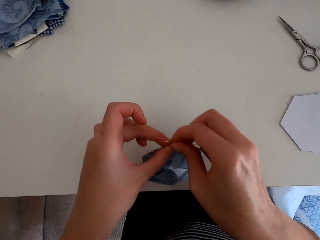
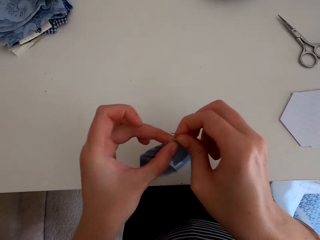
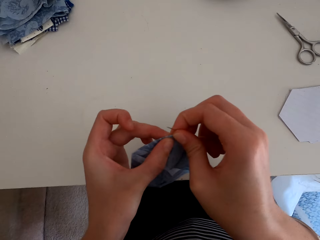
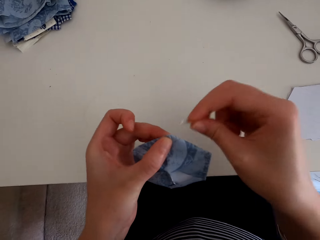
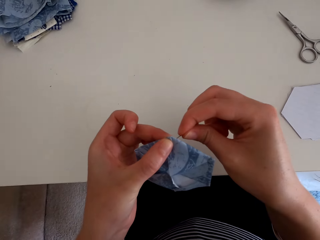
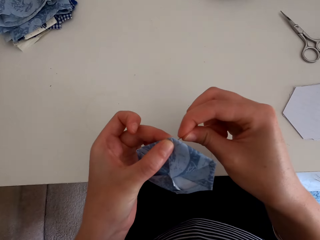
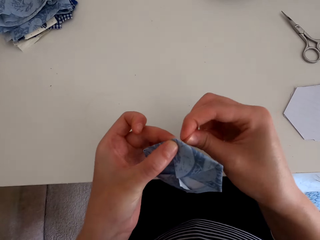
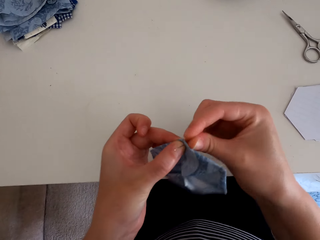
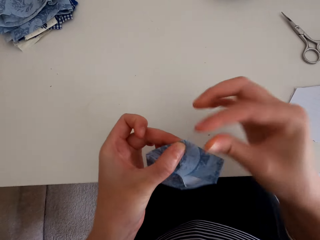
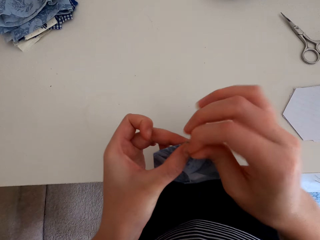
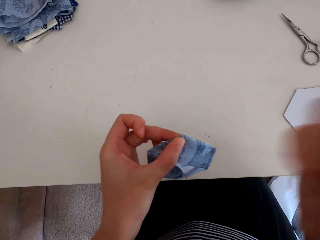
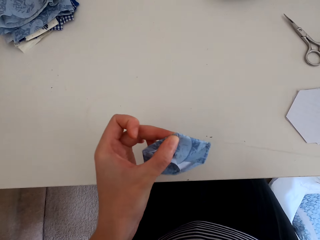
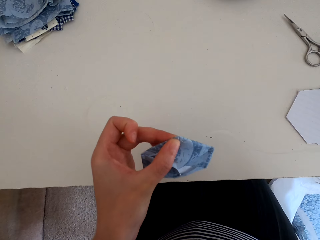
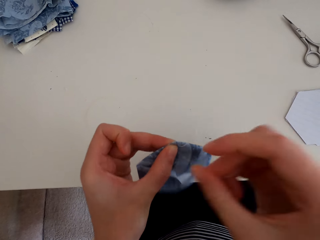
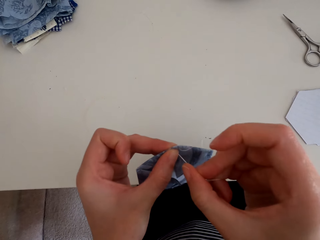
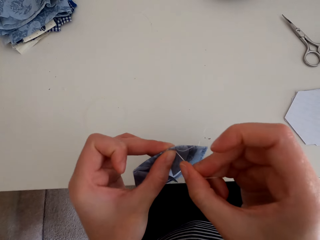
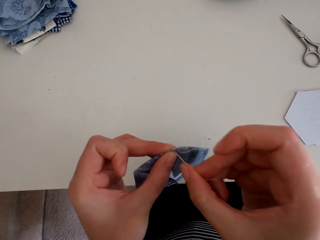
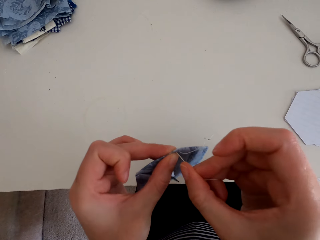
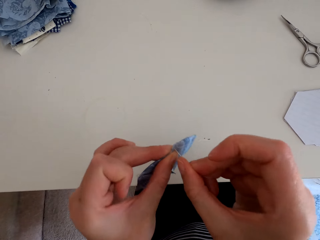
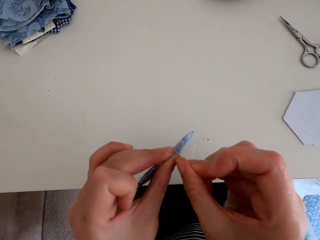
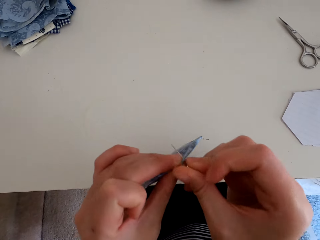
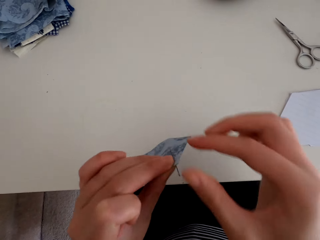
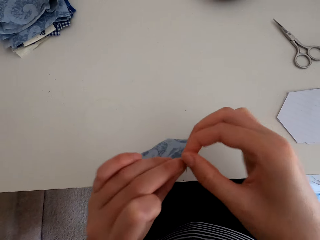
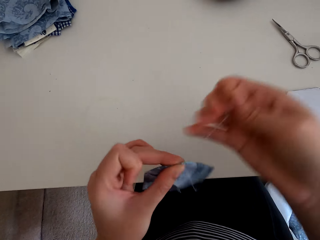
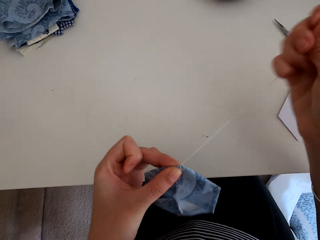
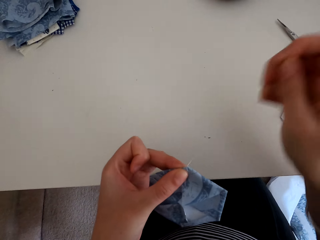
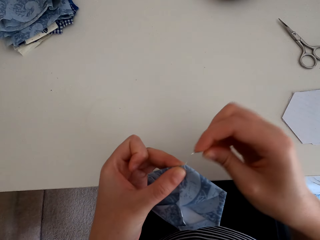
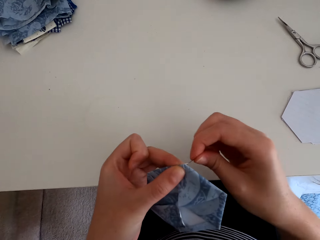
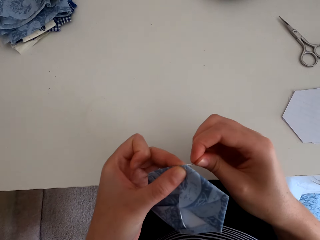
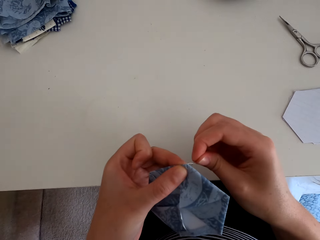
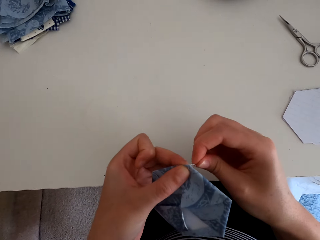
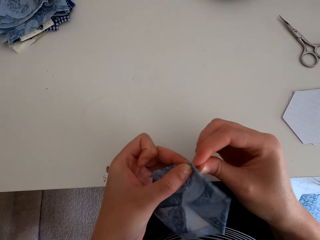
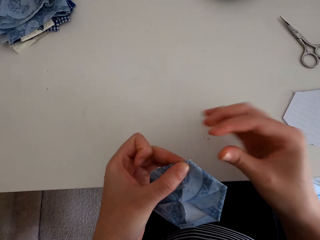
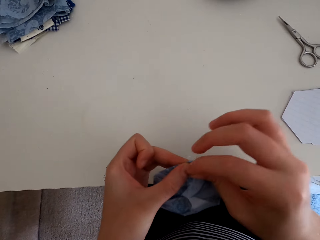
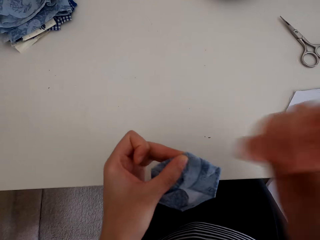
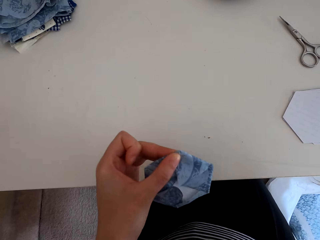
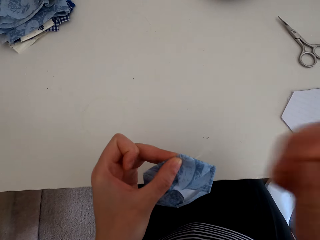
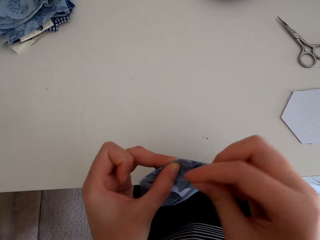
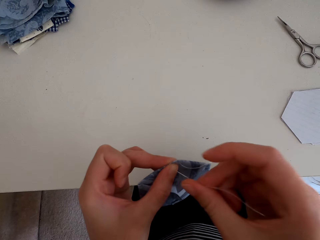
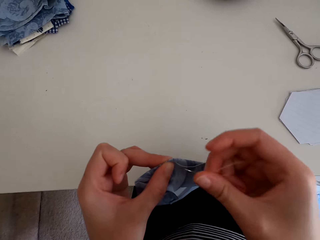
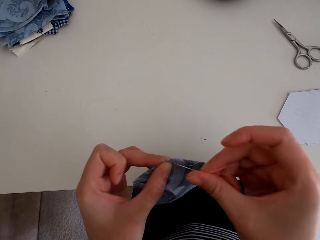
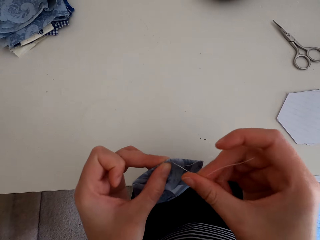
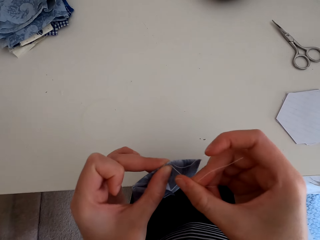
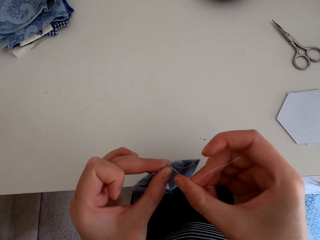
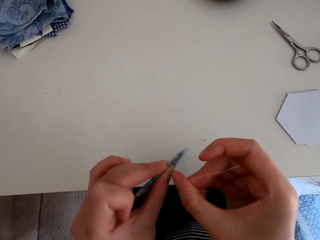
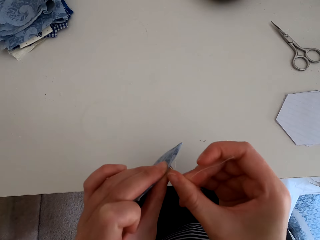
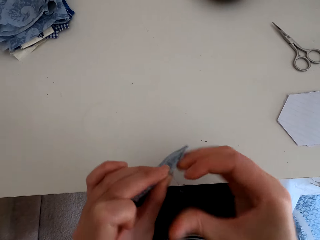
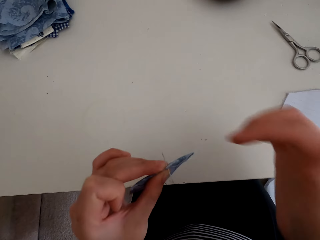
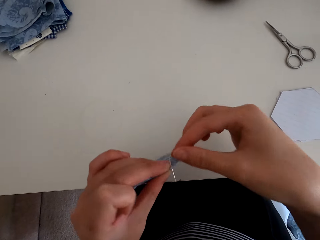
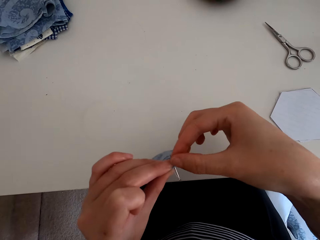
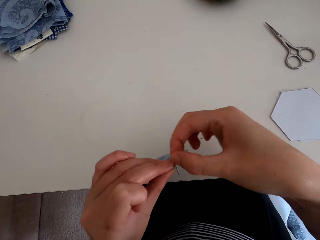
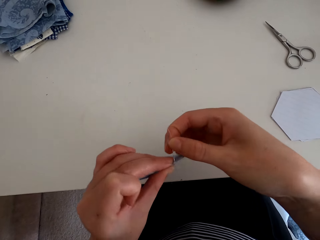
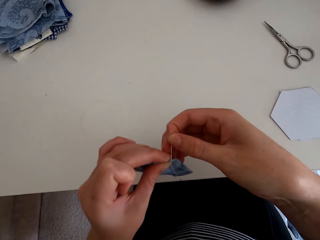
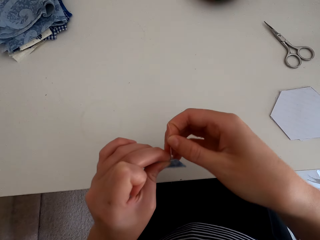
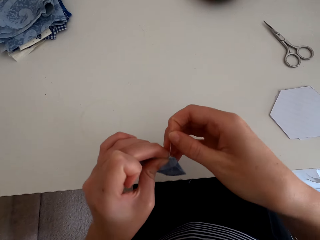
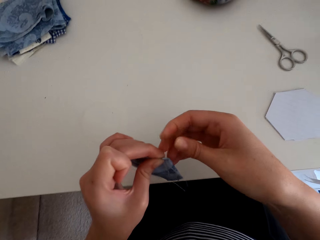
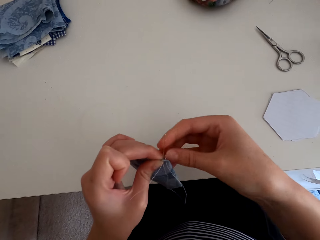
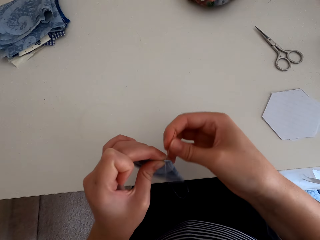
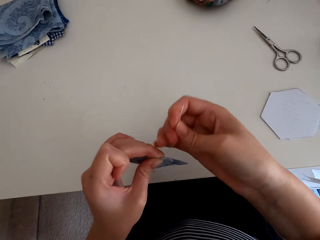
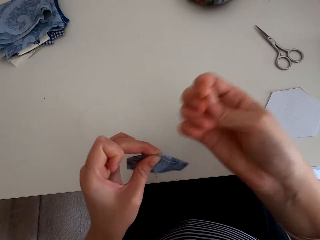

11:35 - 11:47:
The camera wearer inserts a needle on the table mat. They sew the decoration pattern. They pull the needle from the table mat and pull the thread on the table mat. They insert the needle on the table mat, pull the needle from the table mat and pull the thread on the table mat. They insert the needle on the table mat, pull the needle from the table mat and pull the thread on the table mat. They insert the needle on the table mat and pull the needle from the table mat.

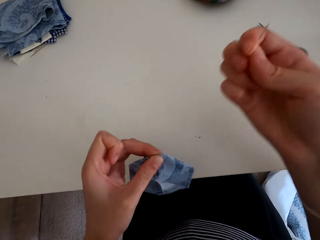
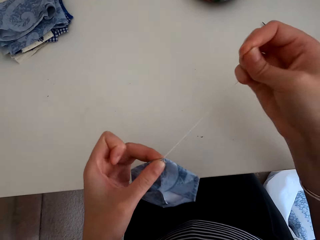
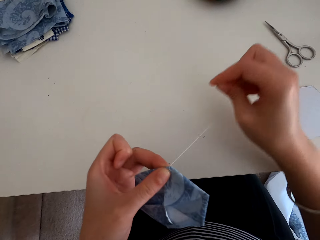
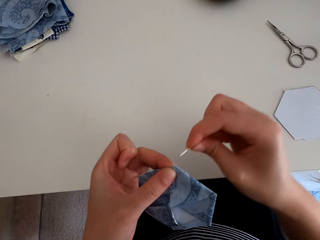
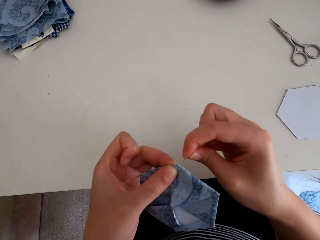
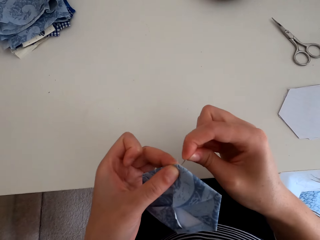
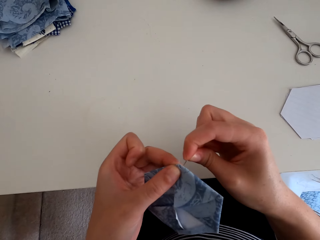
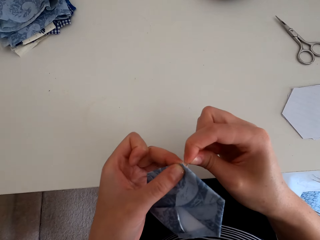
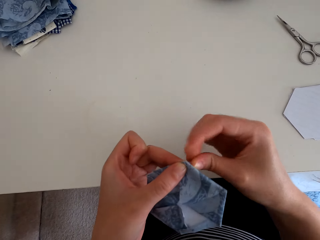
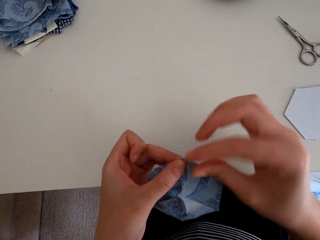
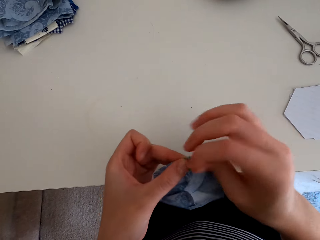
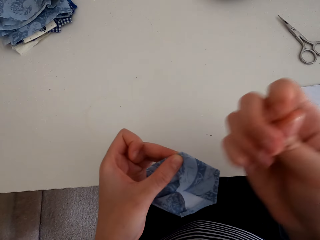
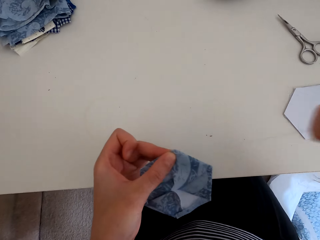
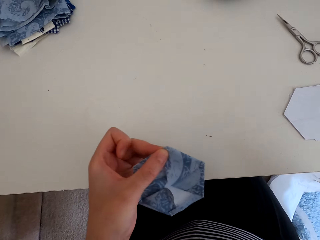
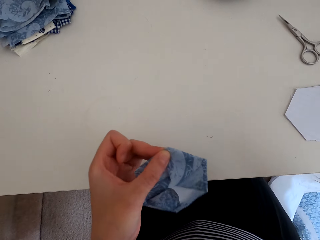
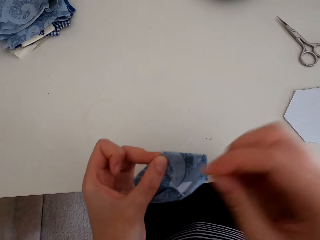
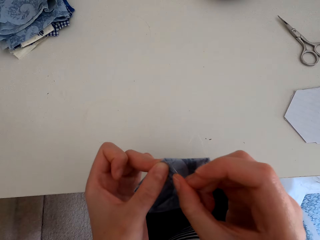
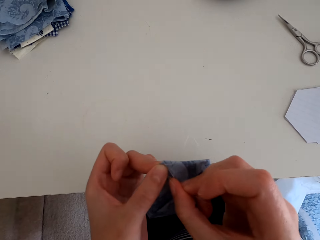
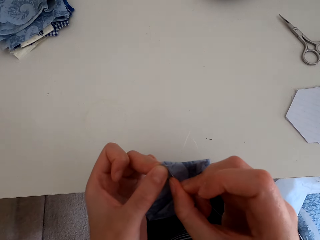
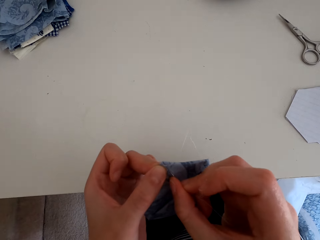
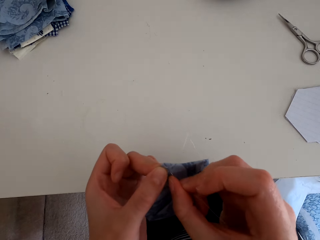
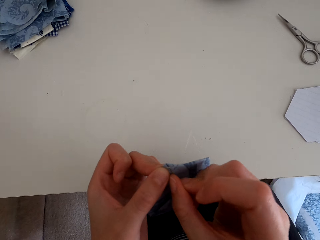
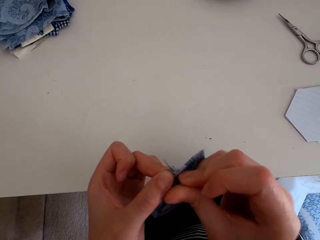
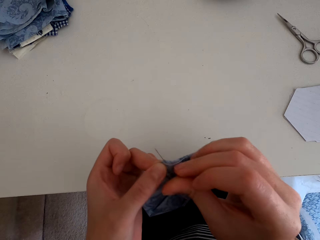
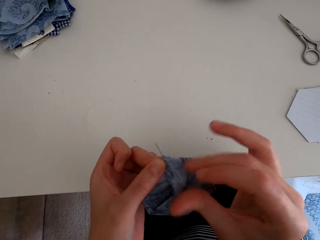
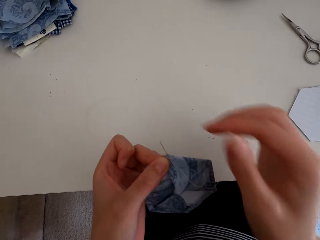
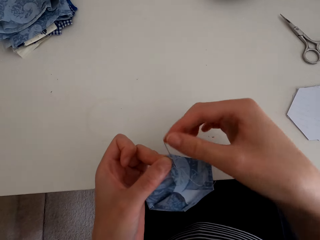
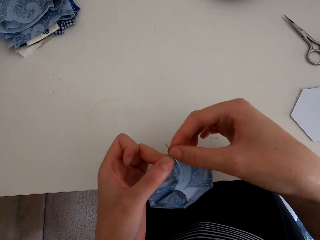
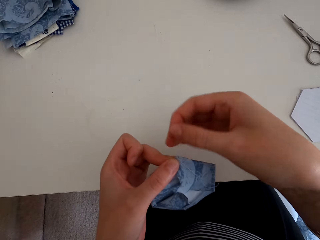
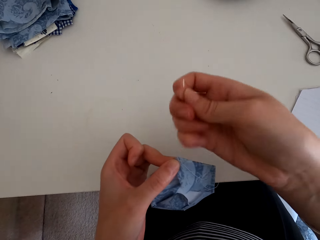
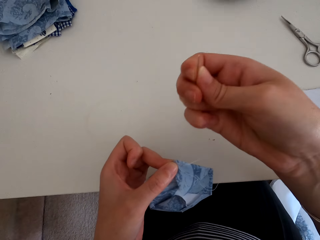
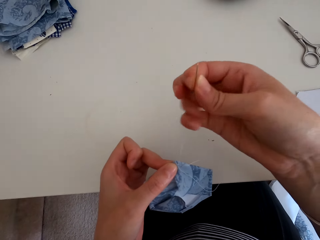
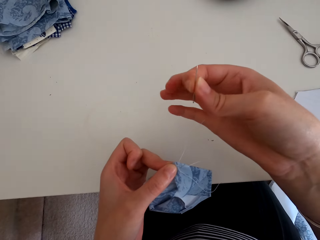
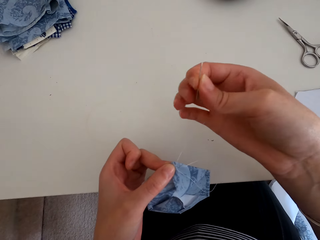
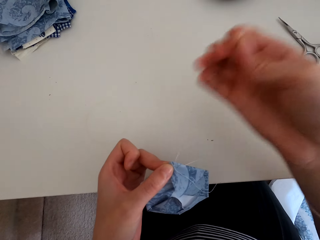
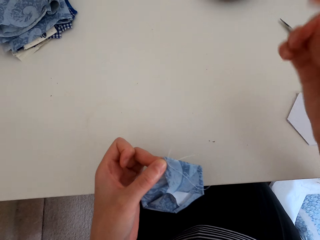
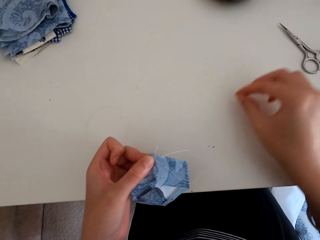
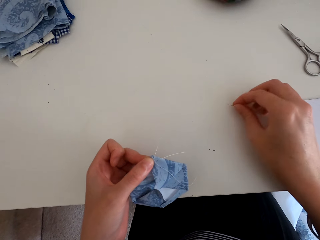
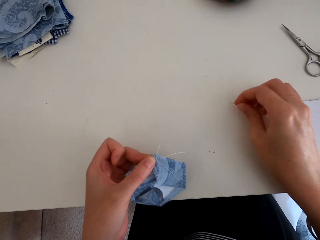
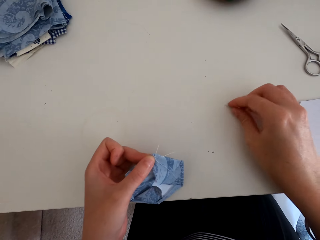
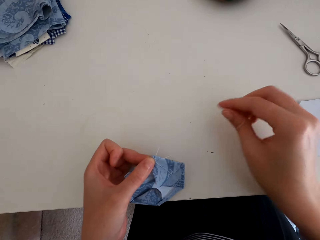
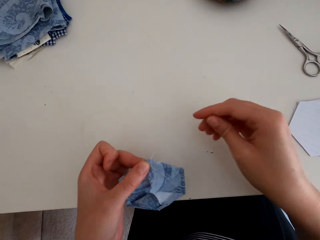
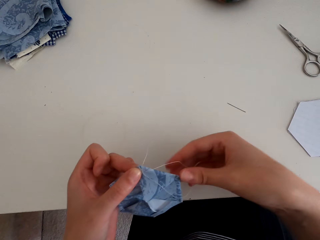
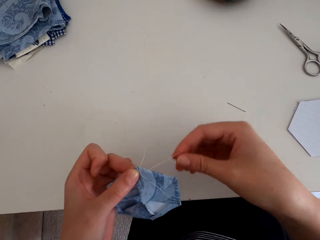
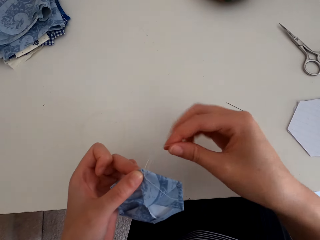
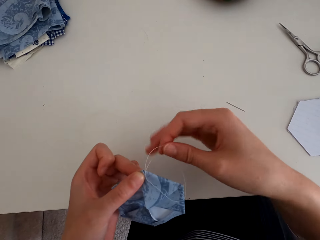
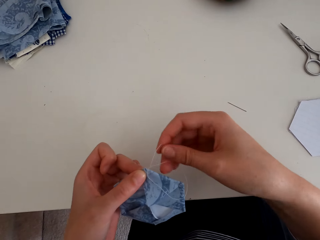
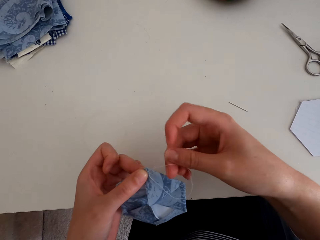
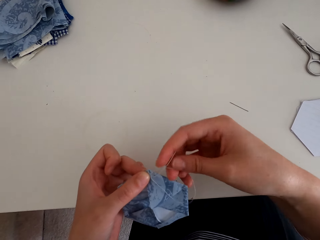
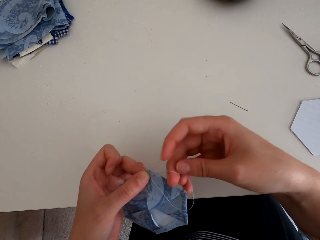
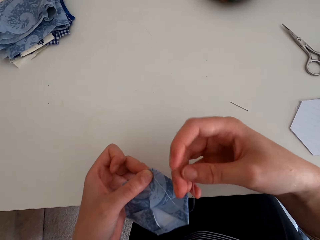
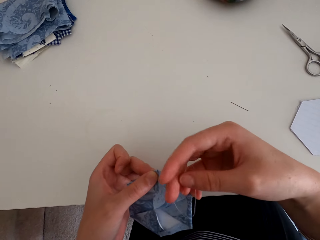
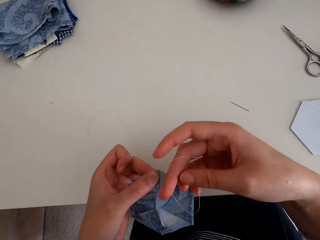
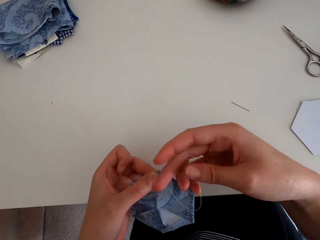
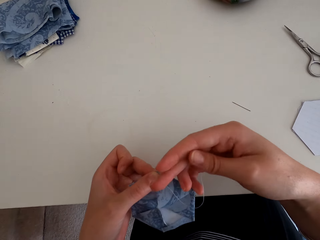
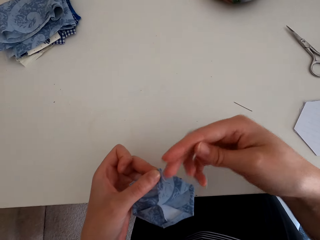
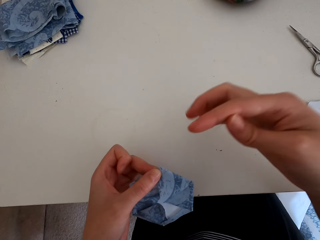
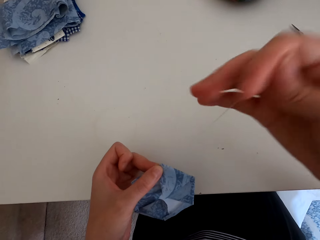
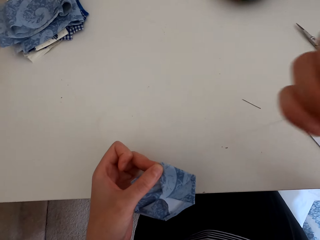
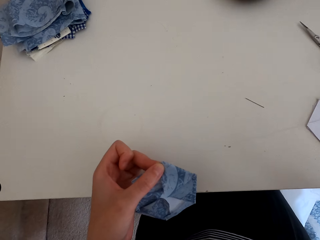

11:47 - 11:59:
The camera wearer pulls the thread on the table mat. They insert the needle on the table mat, pull the needle from the table mat and pull the thread on the table mat. They insert the needle on the table mat, pull the needle from the table mat and pull the thread on the table mat. They place the needle on the table. They tighten the knot on the thread. They insert the thread in the thread.
